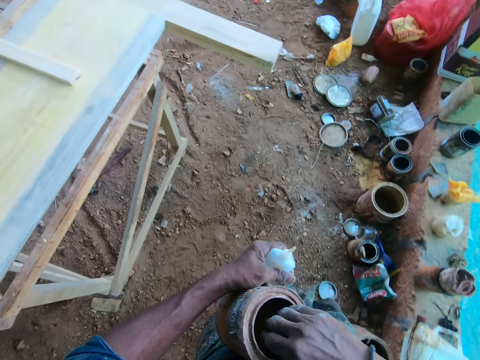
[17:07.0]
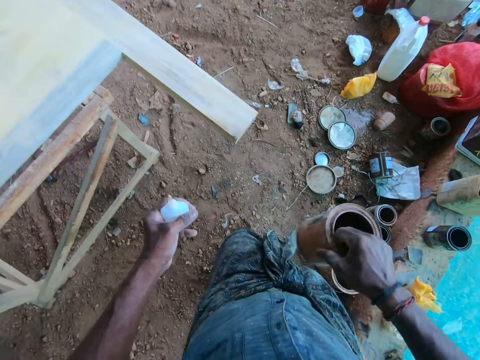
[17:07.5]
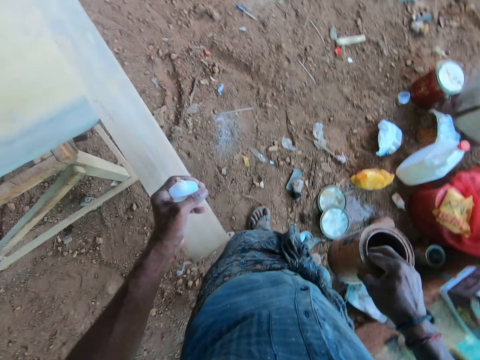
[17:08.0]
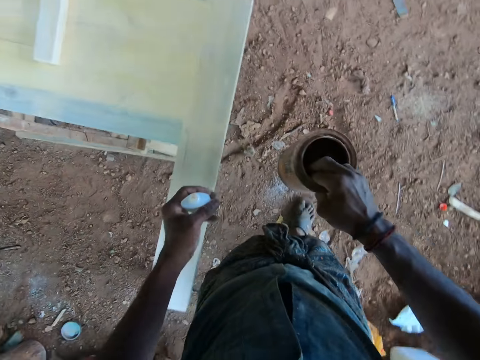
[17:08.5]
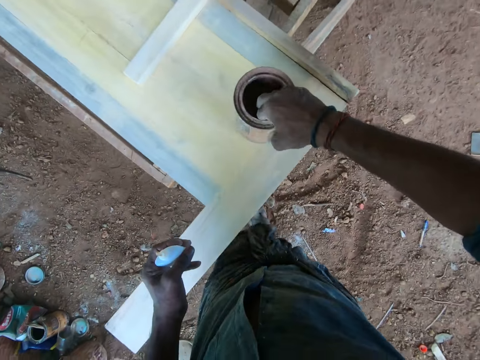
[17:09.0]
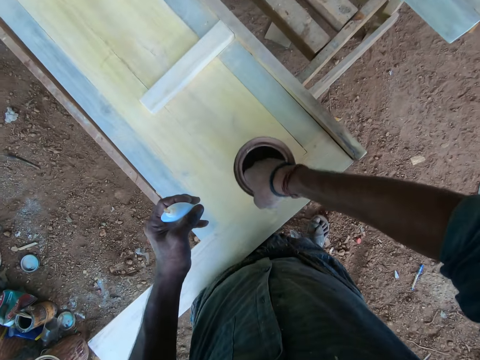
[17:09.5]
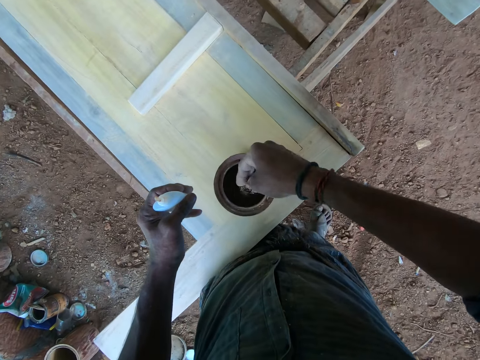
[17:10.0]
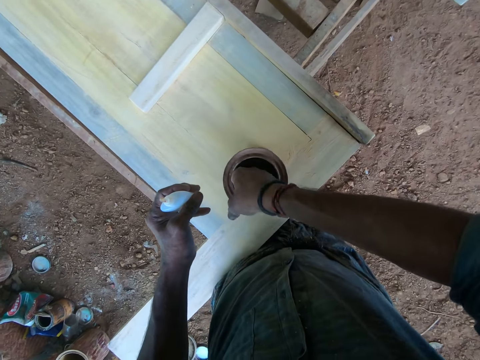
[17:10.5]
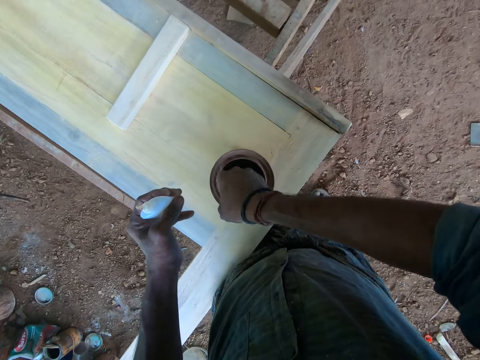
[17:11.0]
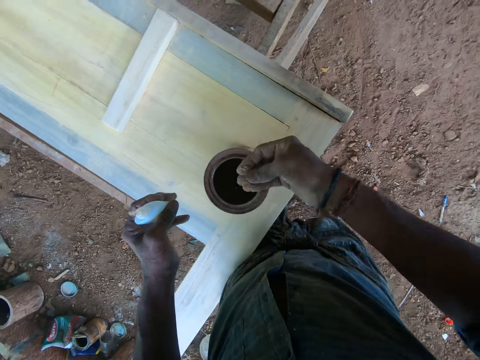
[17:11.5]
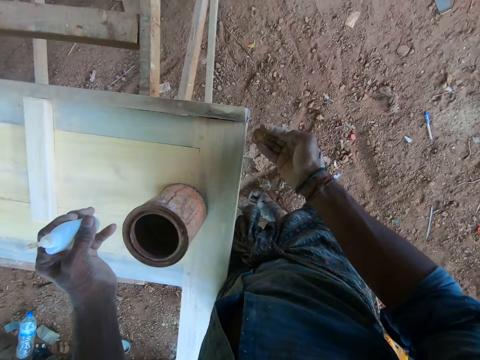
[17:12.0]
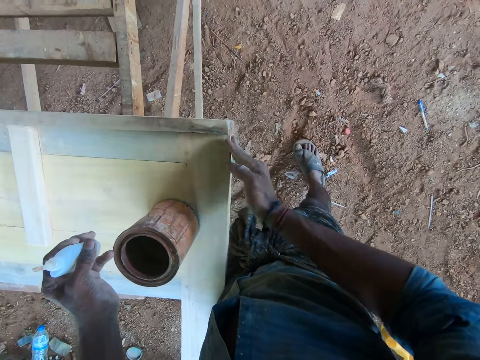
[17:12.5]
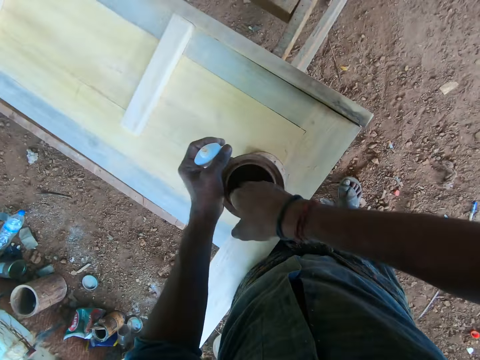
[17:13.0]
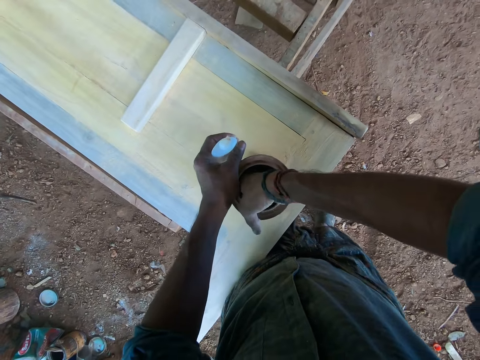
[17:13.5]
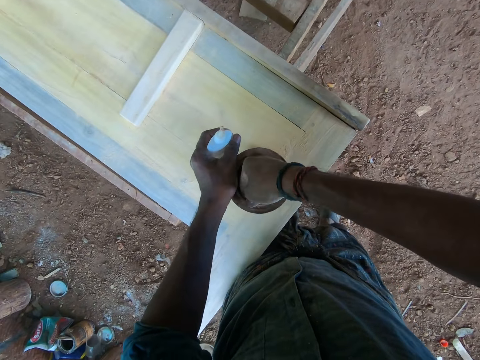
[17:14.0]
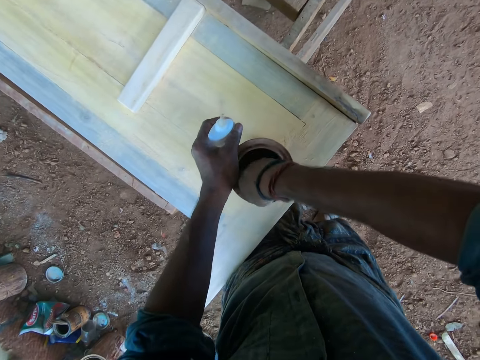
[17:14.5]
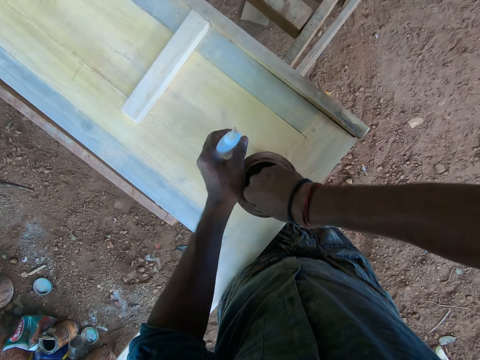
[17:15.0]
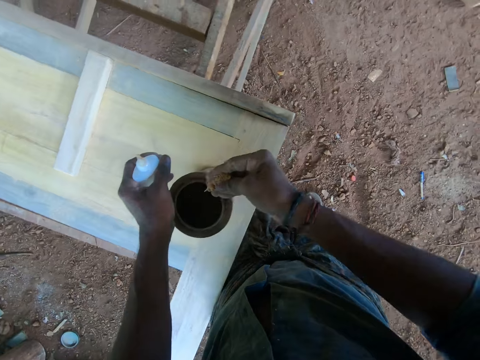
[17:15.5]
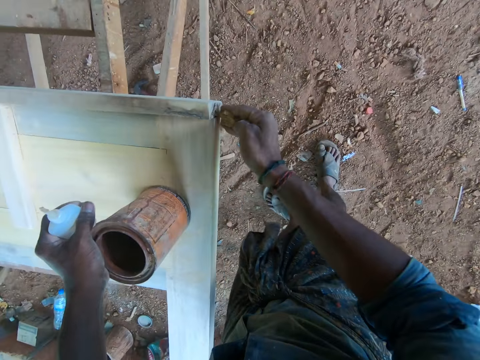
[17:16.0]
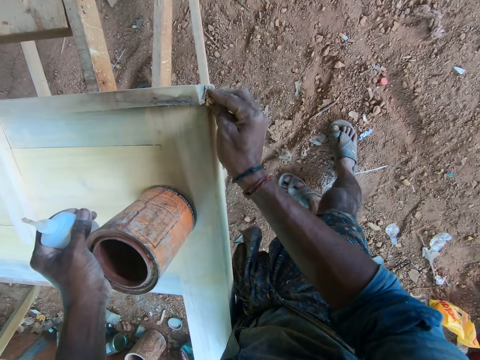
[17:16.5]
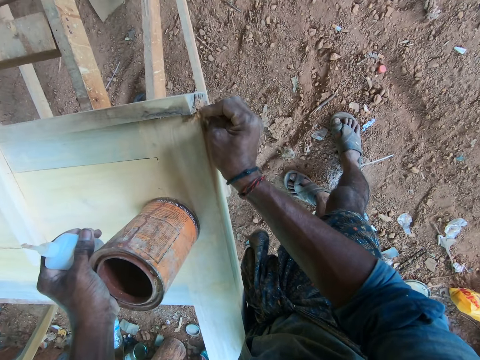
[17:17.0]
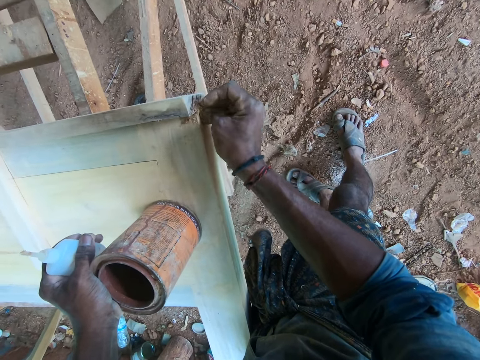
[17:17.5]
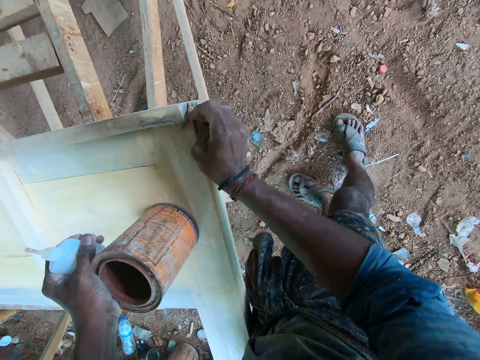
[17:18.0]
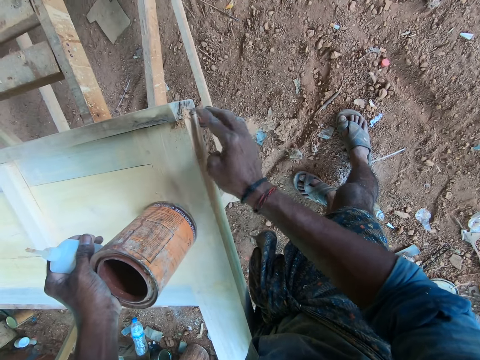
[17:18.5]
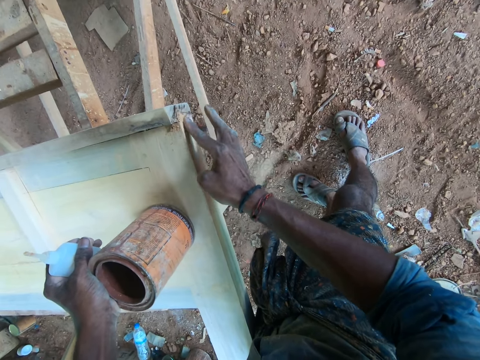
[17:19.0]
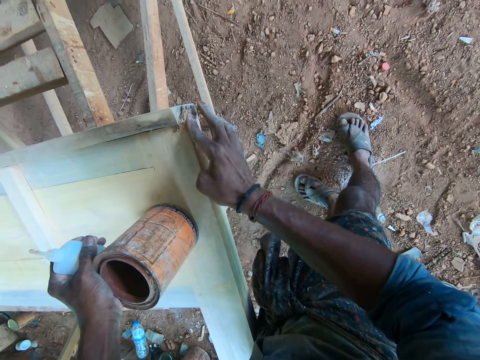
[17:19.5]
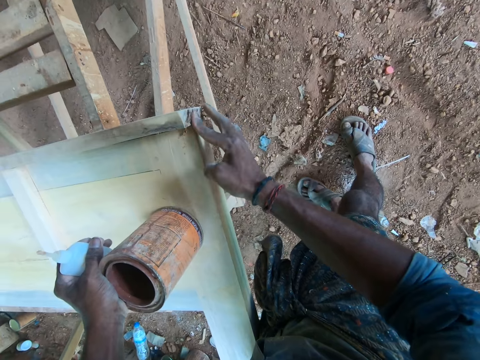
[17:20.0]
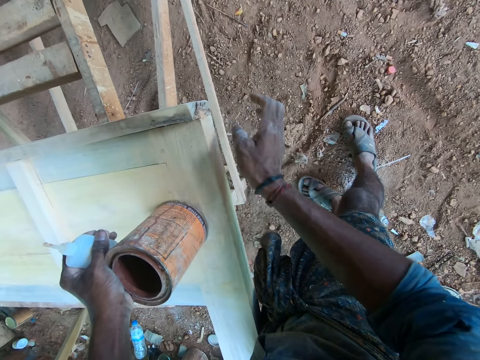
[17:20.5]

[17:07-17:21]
The camera wearer touches the tin can in his right hand with his left hand. He places the tin can in his right hand on top of the wooden frame on the worktable. He scoops some sand from the tin can on the wooden frame with his right hand. He rubs the sand in his right hand on an edge of the wooden frame. He touches the tin can on the wooden frame with his left hand. He scoops some sand from the tin can on the wooden frame in his left hand with his right hand. He rubs the sand in his right hand on the edge of the wooden frame.

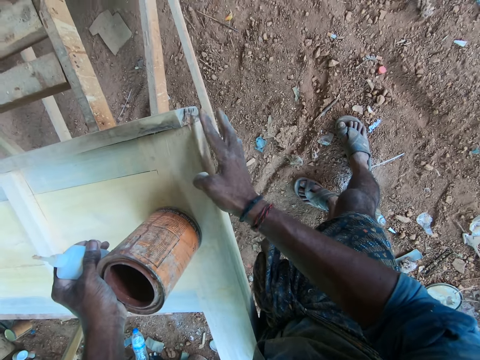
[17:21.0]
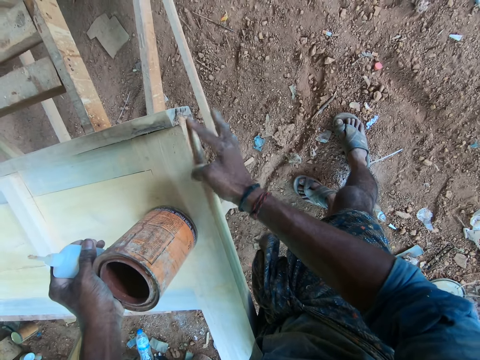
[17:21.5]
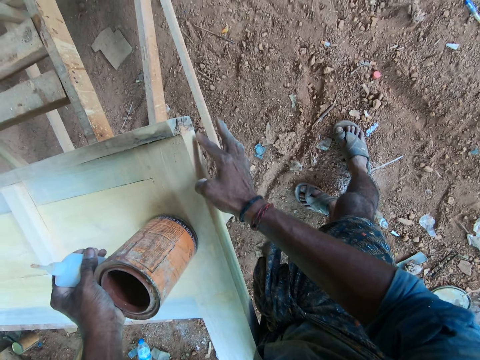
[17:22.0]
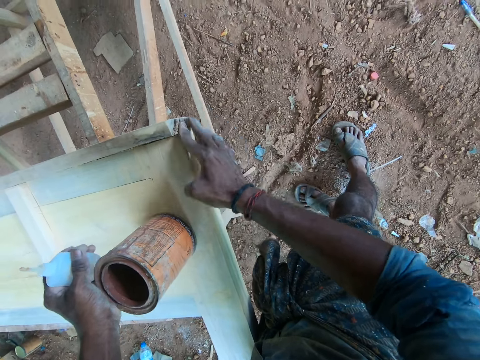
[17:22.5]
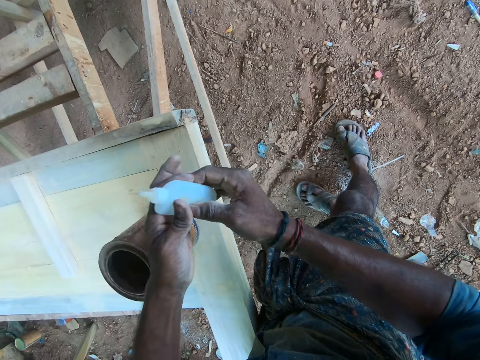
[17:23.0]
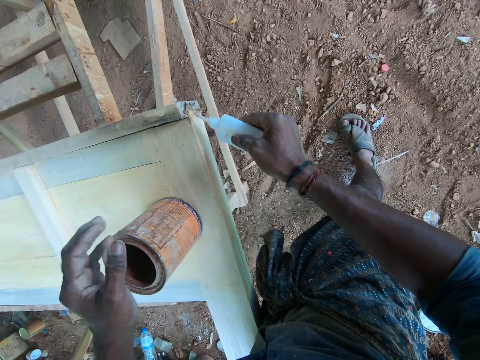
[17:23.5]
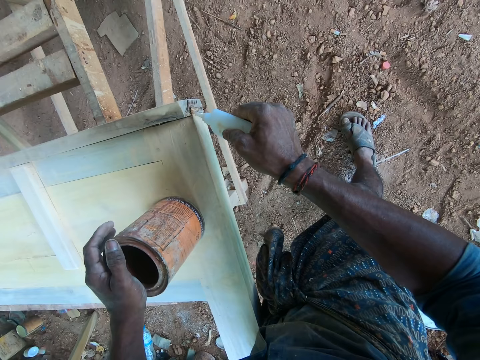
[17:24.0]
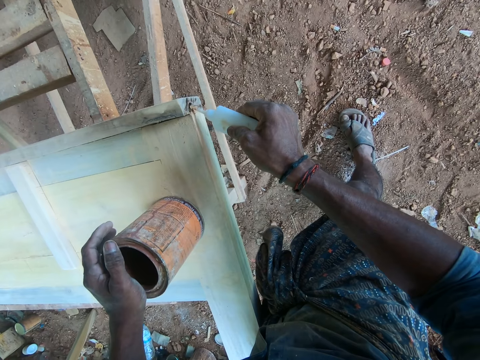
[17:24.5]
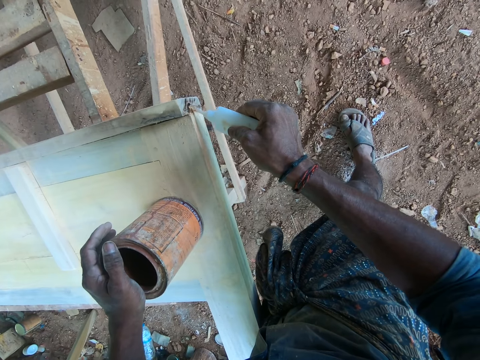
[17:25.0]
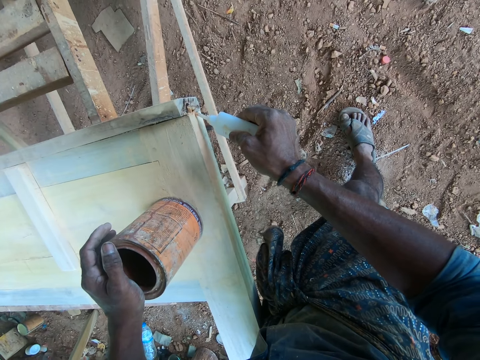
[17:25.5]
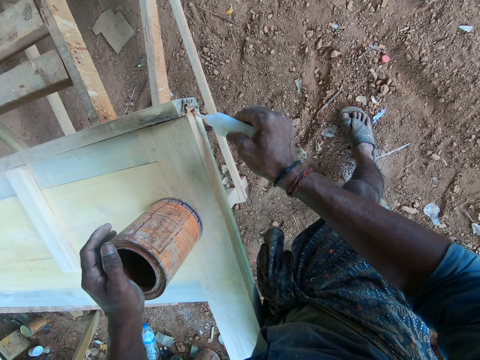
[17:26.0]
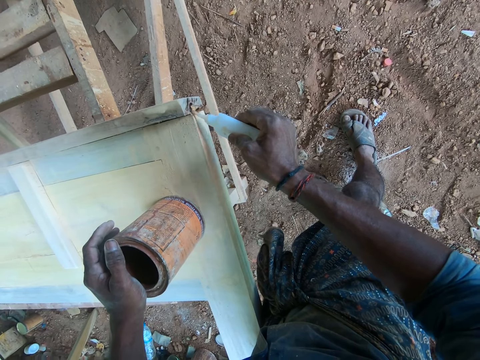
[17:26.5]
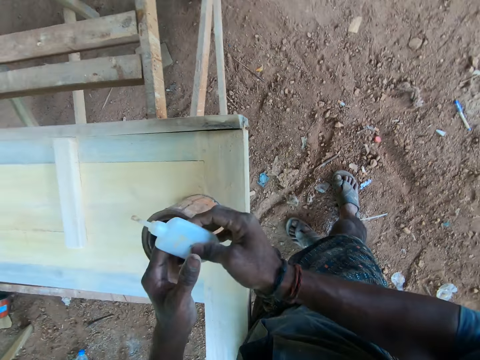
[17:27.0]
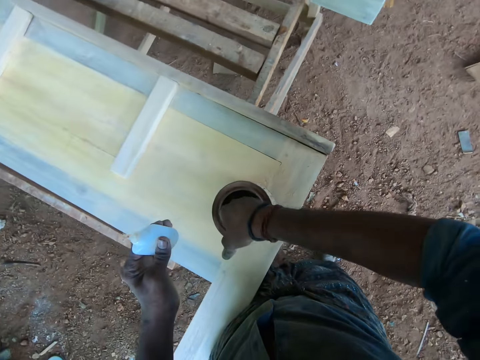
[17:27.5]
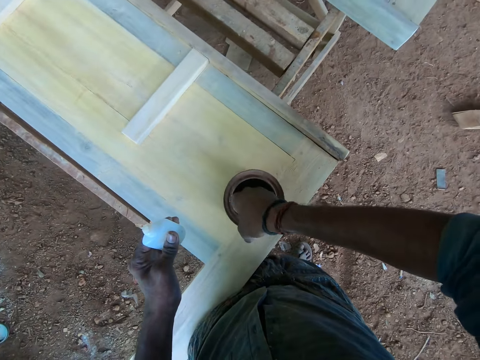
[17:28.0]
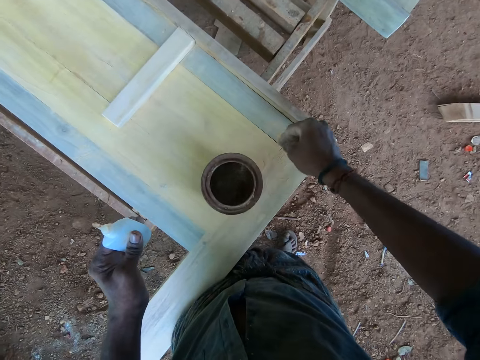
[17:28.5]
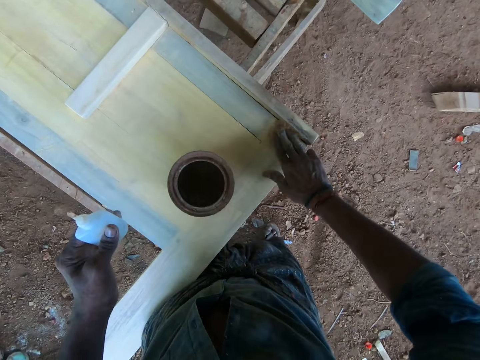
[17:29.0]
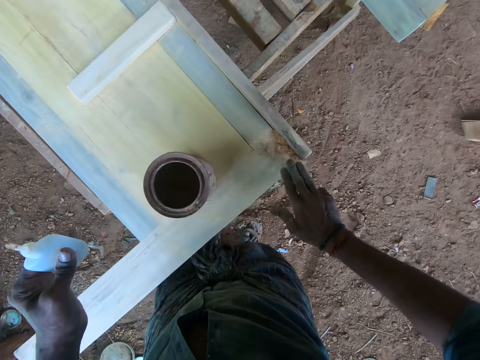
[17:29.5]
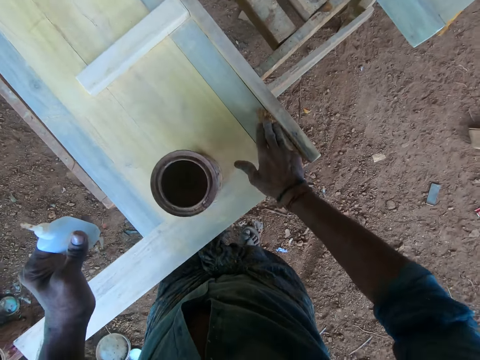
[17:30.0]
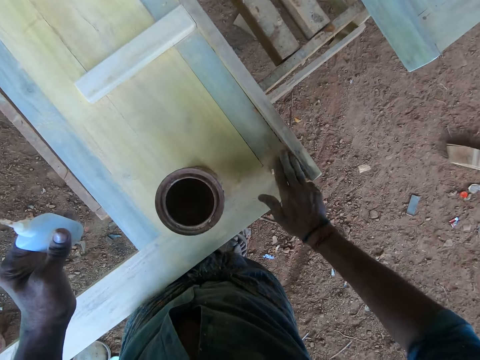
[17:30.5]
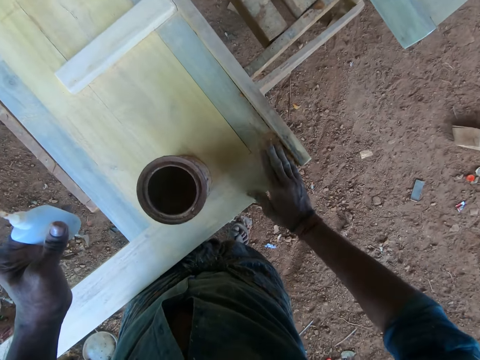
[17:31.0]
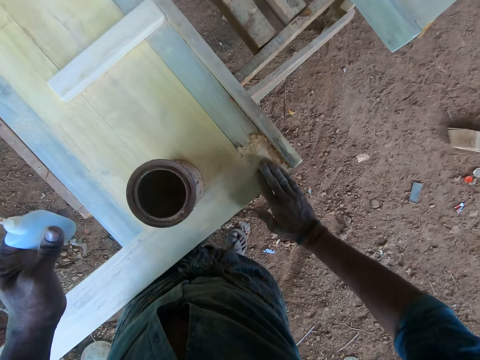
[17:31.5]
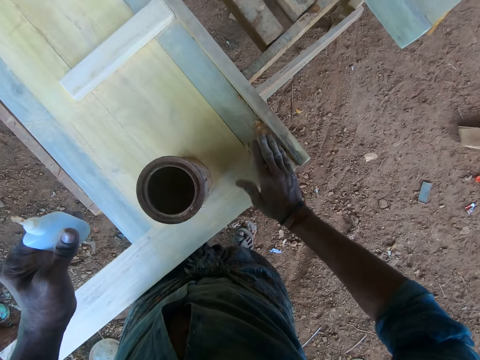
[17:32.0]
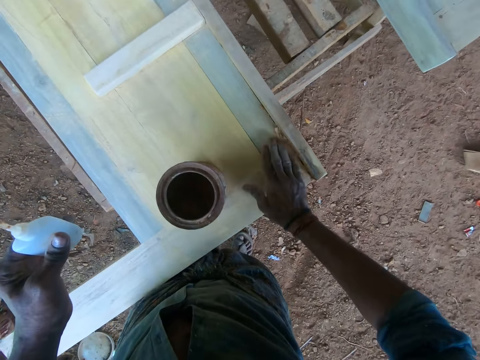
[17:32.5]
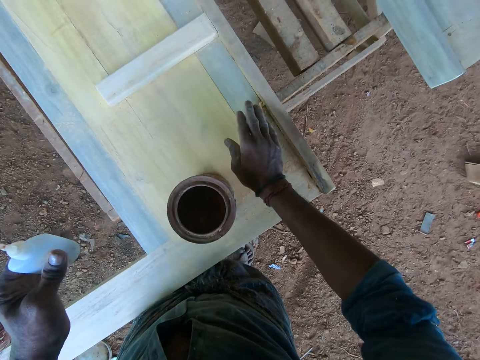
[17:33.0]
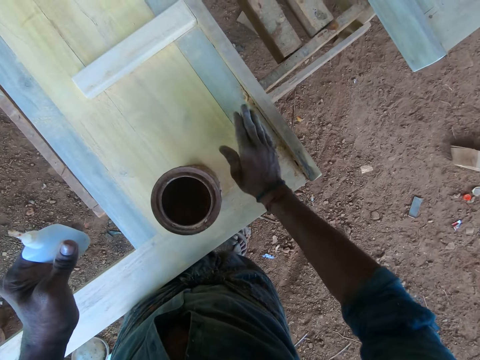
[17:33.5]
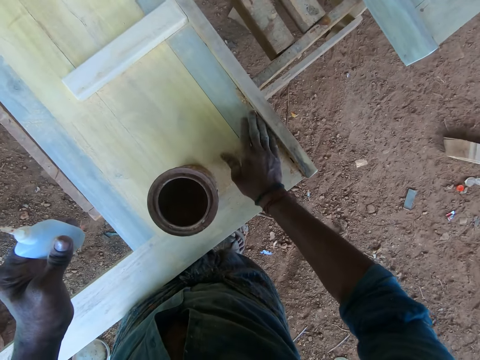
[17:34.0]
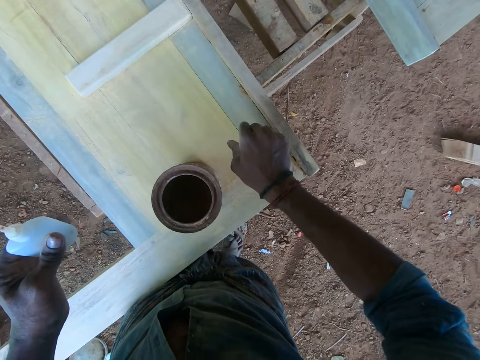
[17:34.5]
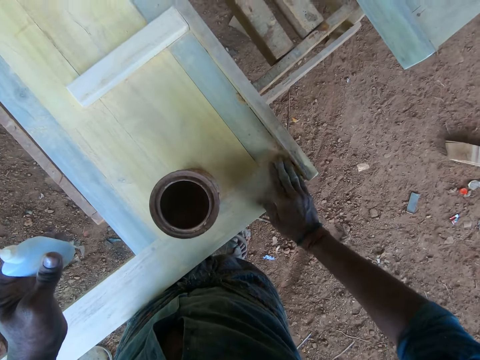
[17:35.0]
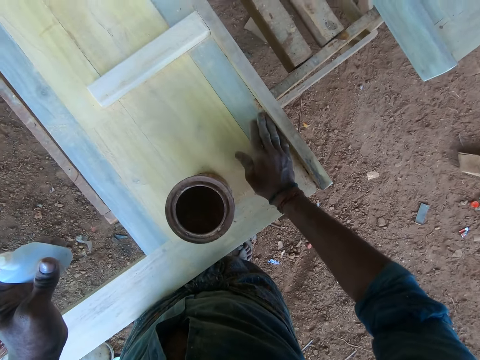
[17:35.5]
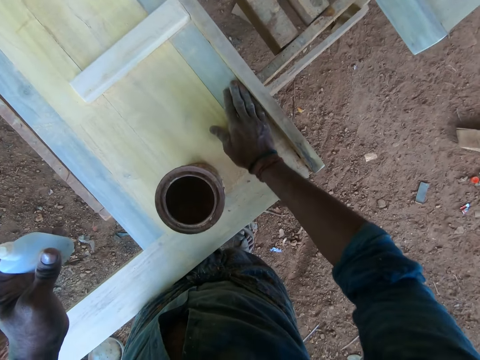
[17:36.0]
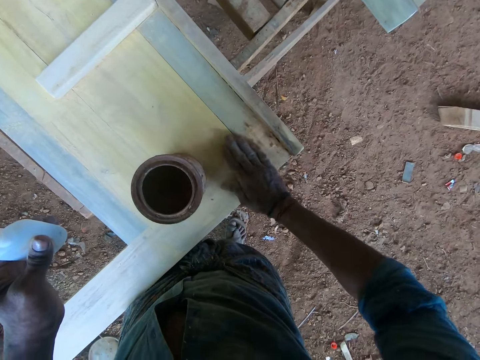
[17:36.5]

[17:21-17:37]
The camera wearer passes the glue from his left hand to his right hand. He squeezes some glue onto the edge of the wooden frame on the worktable with the glue in his right hand. He touches the tin can on the wooden frame with his left hand. He passes the glue from his right hand to his left hand. He scoops some sand from the tin can on the wooden frame with his right hand. He rubs the sand in his right hand on a crevice of the wooden frame.
